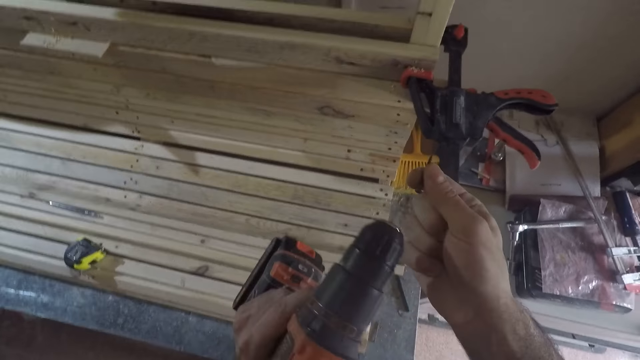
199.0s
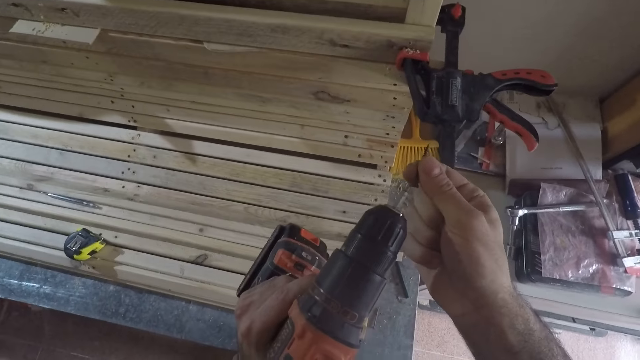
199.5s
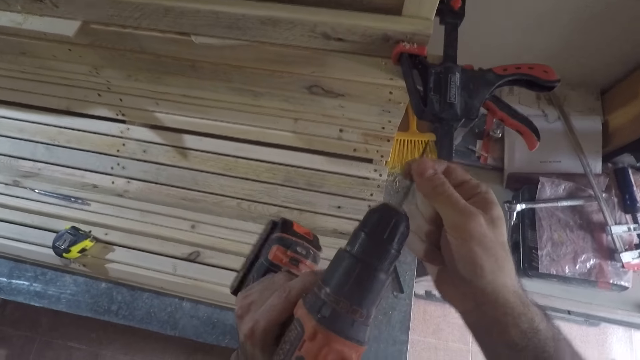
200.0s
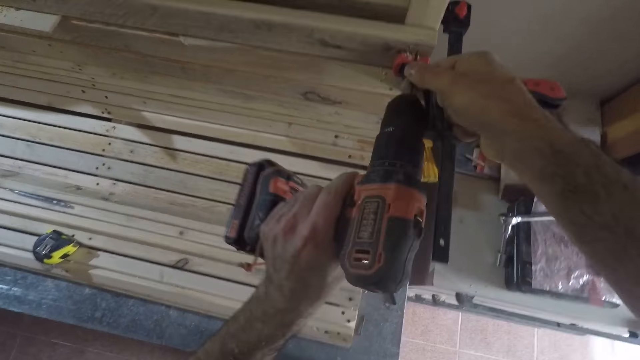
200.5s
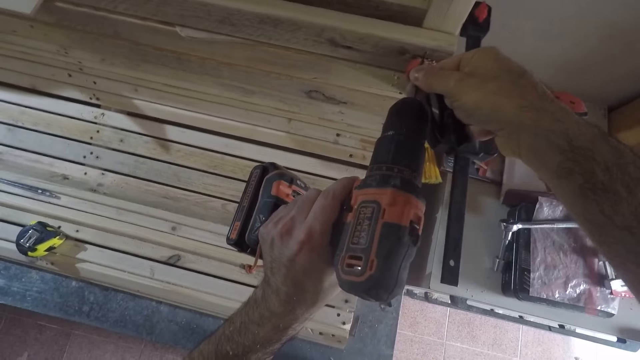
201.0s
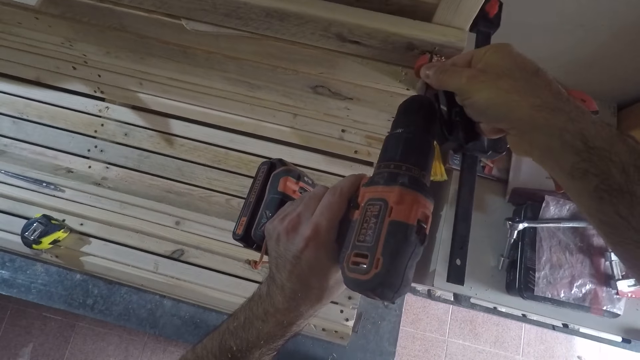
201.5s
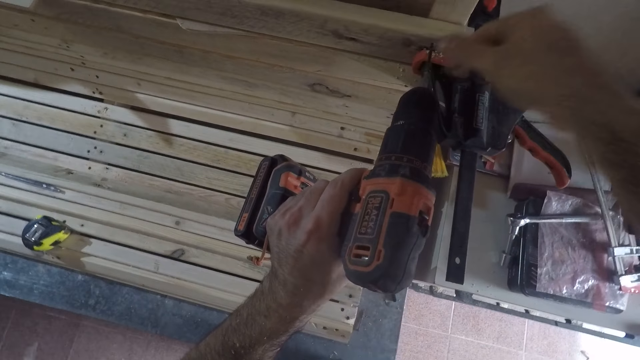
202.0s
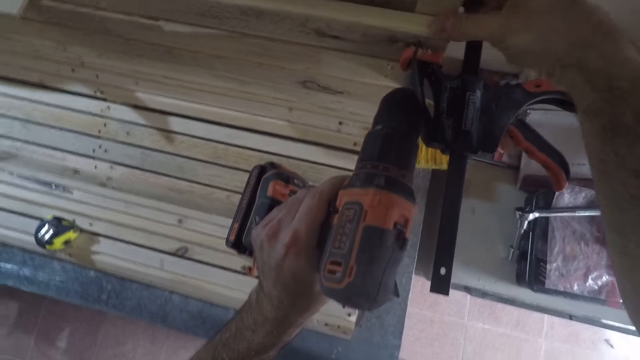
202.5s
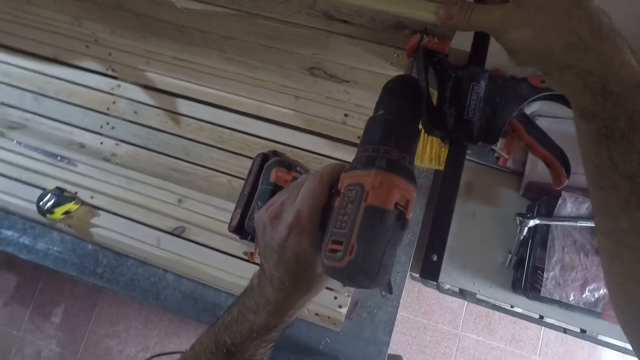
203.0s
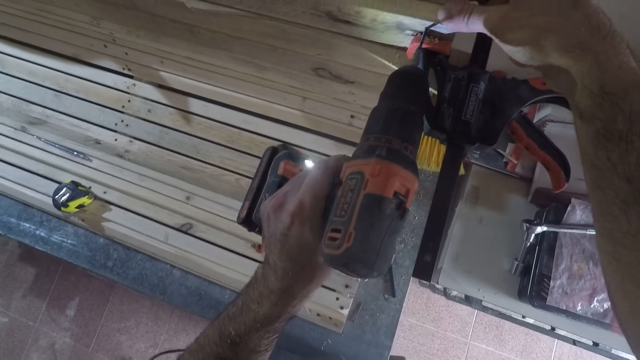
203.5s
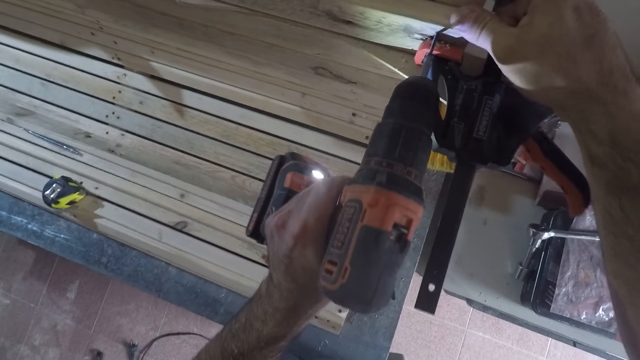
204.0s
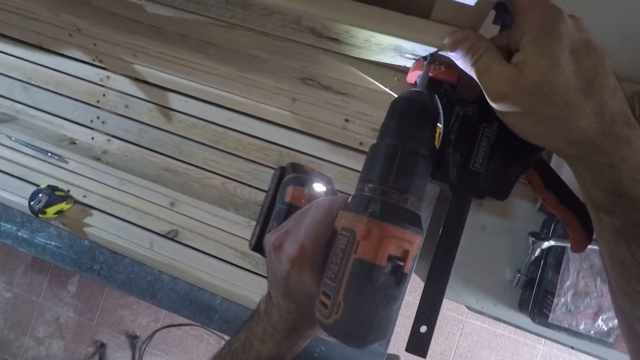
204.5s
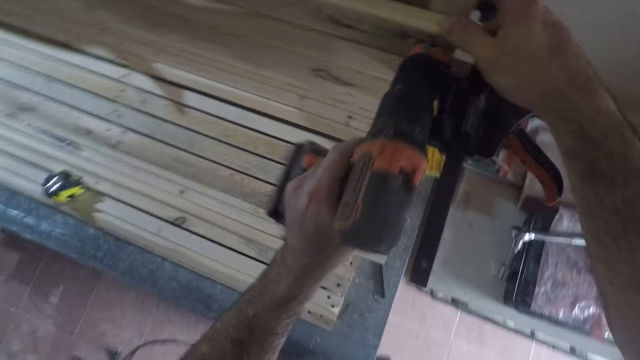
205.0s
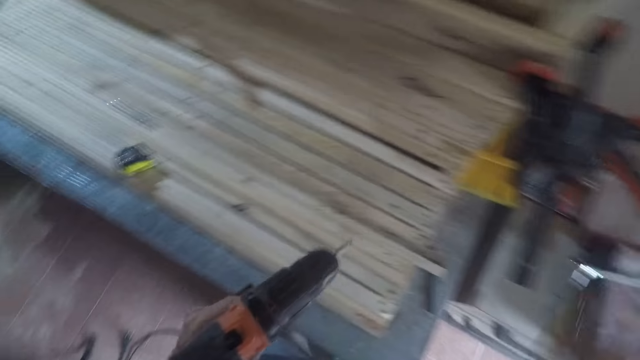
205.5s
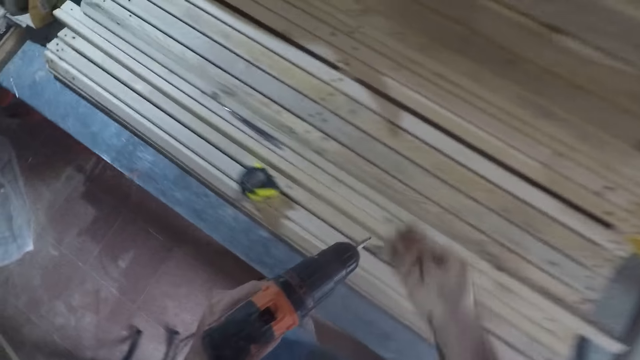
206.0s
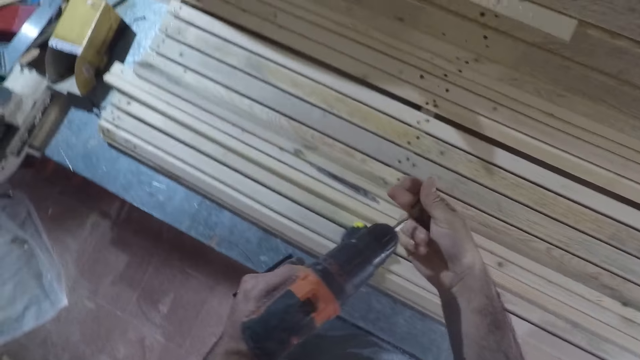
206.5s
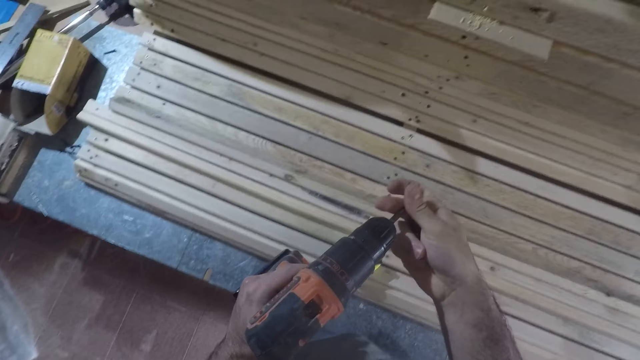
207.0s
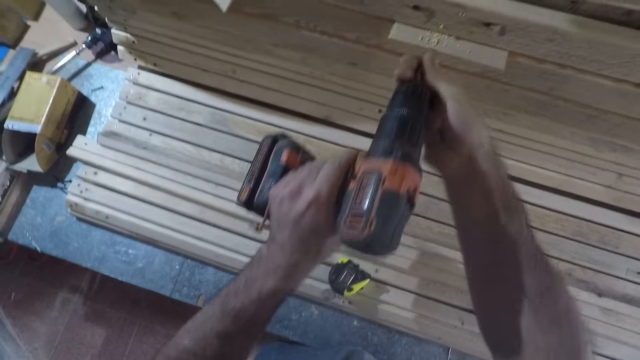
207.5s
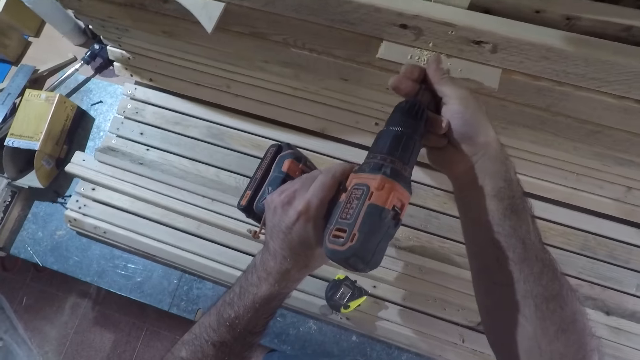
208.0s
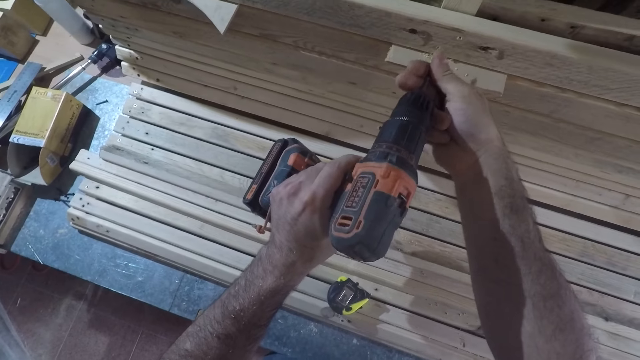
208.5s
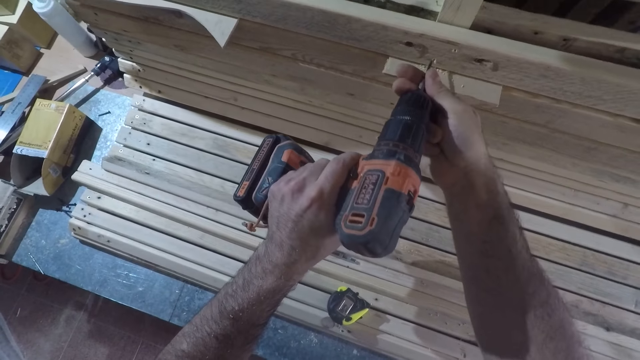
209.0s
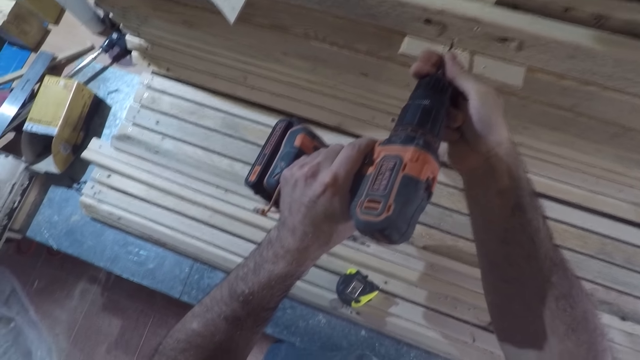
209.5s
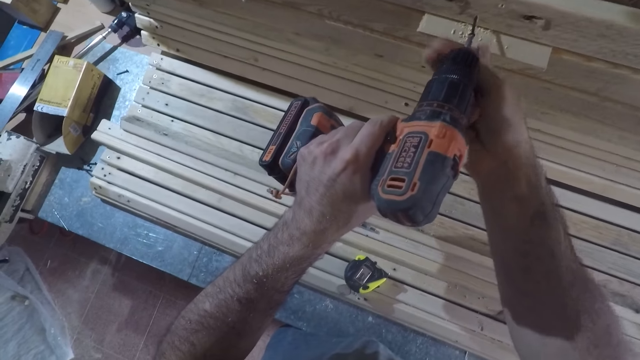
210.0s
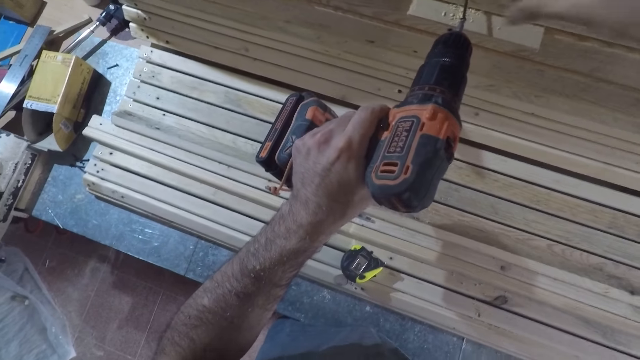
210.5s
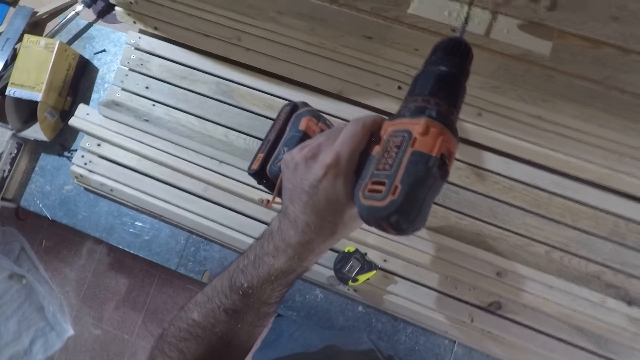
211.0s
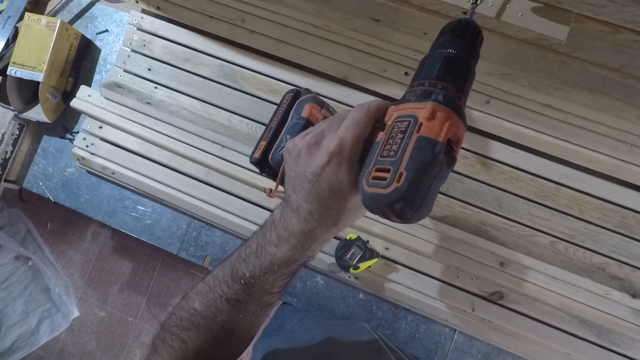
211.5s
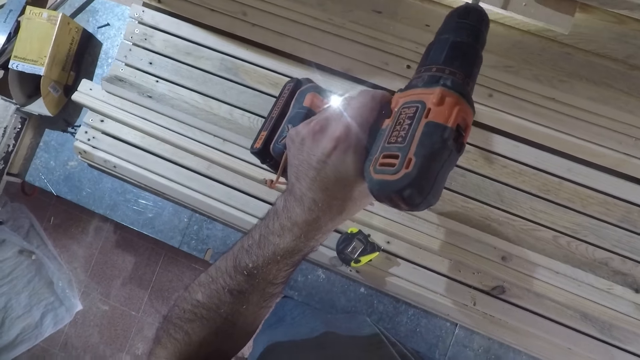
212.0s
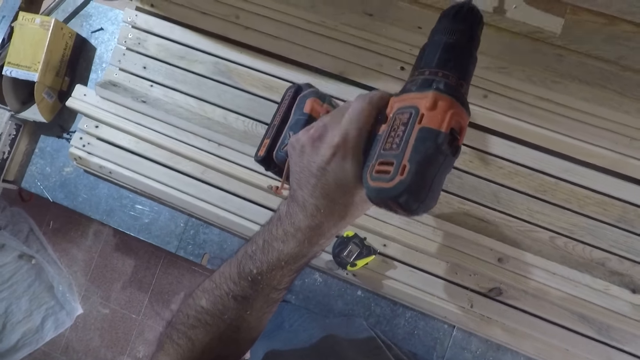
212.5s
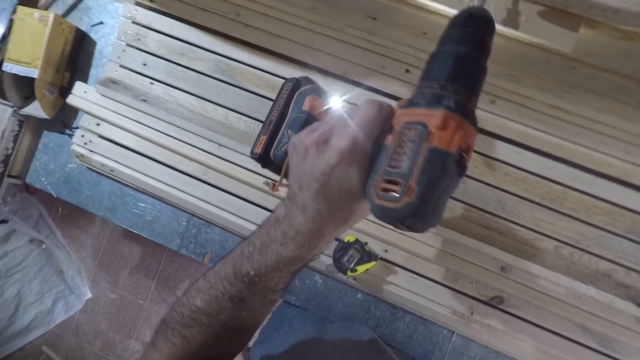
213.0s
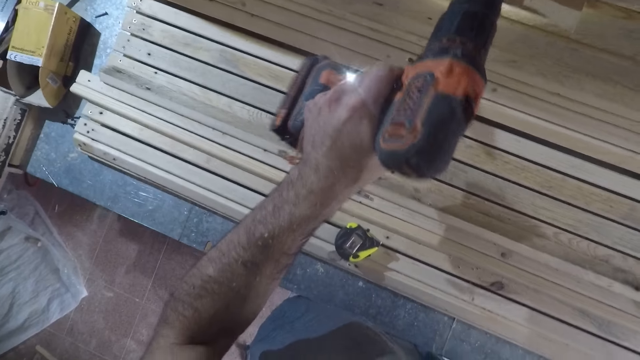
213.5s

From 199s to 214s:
The camera wearer puts a screw on the drill bit. He places the power drill on the wood piece. He holds the wood piece with his right hand. He drills the screw into the wood piece with the power drill. He withdraws the power drill from the wood piece and moves a bit. He puts a screw on the drill bit. He places the power drill on the wood piece. He holds the wood piece with his right hand. He drills the screw into the wood piece with the power drill.

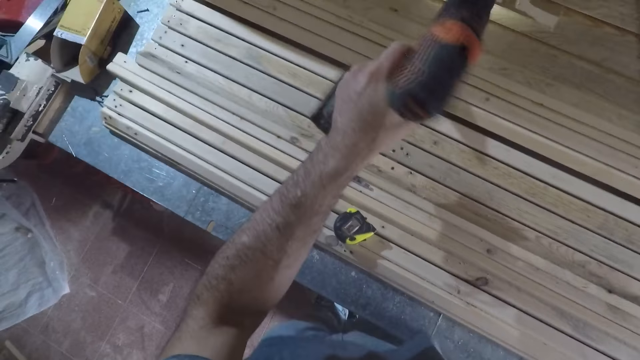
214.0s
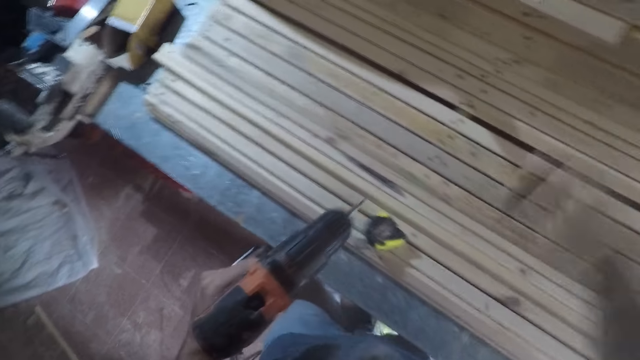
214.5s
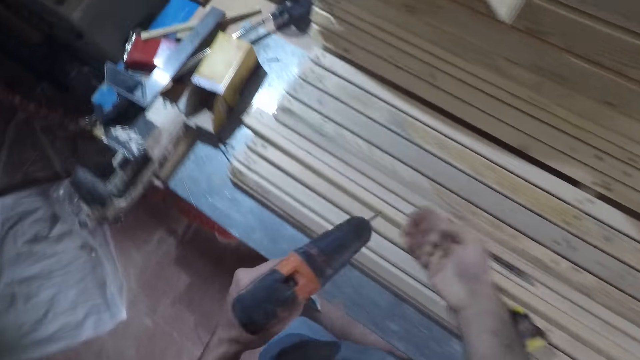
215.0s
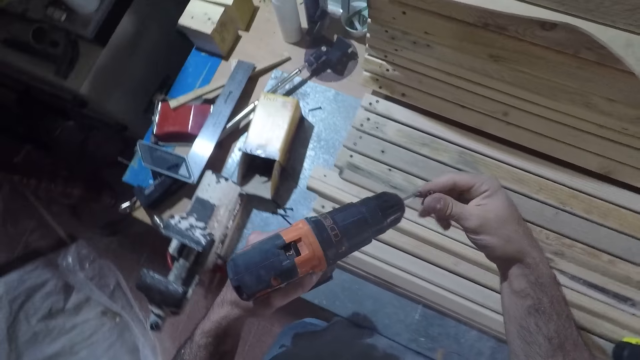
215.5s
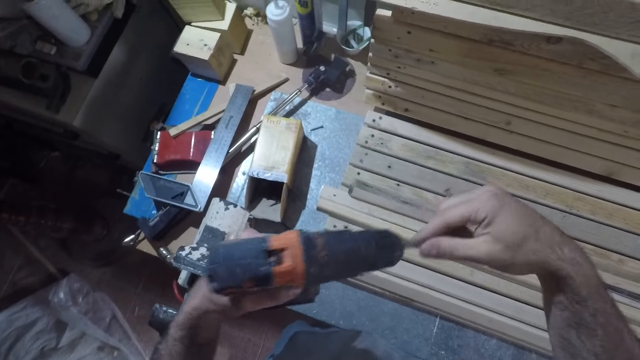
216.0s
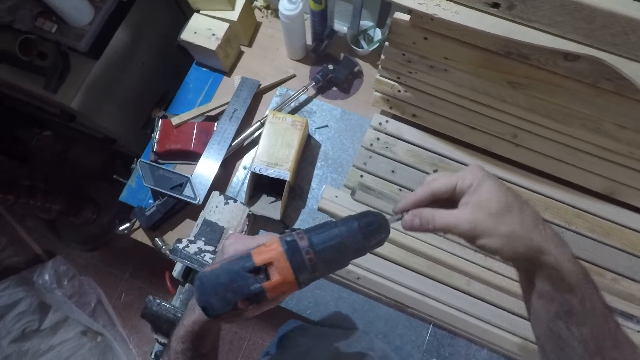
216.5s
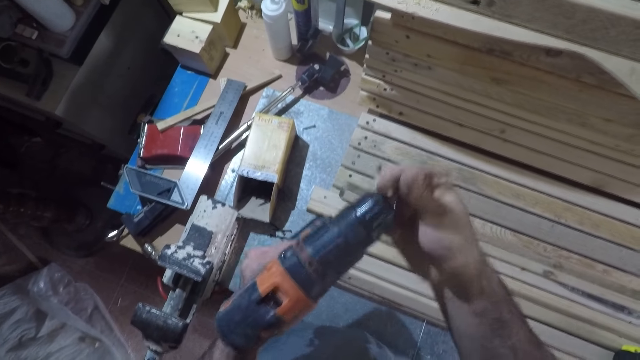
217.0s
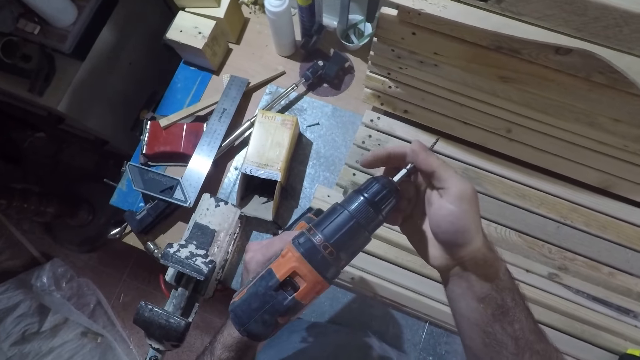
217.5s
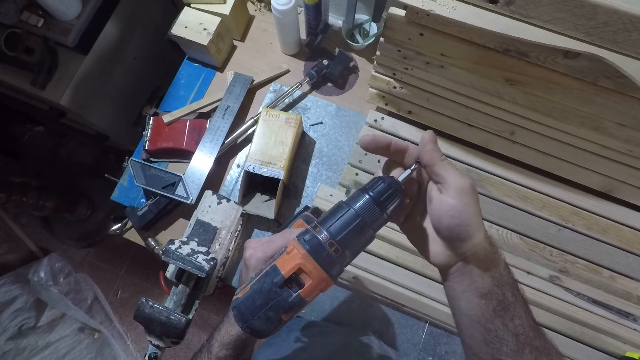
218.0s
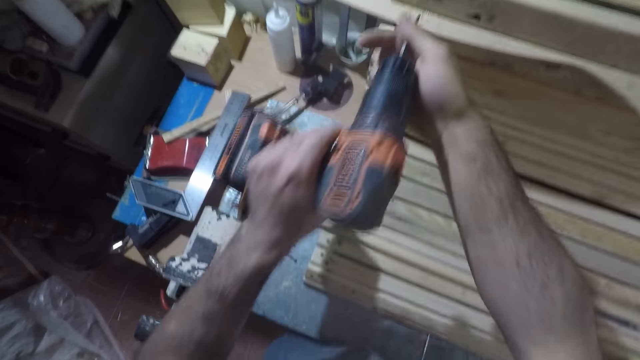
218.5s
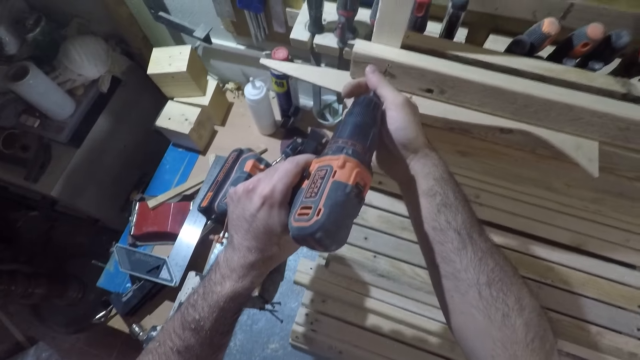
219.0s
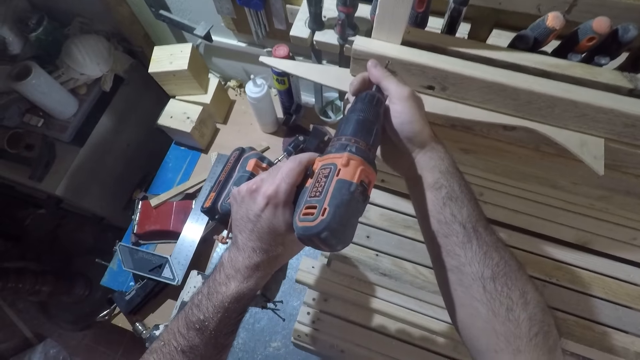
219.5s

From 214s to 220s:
The camera wearer withdraws the power drill from the wood piece and moves a bit. They put a screw on the drill bit. They place the power drill on the wood piece and drill the screw into the wood piece with the power drill.
